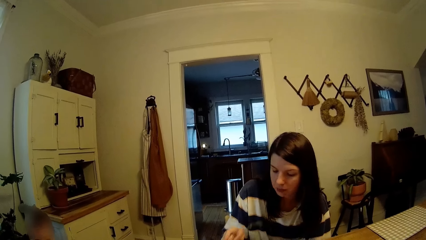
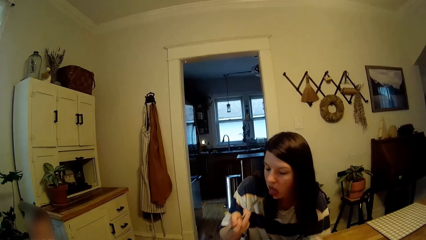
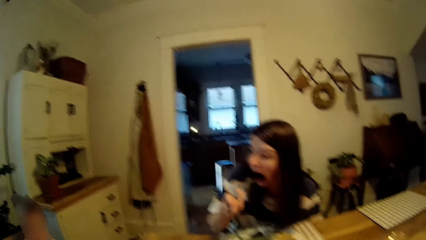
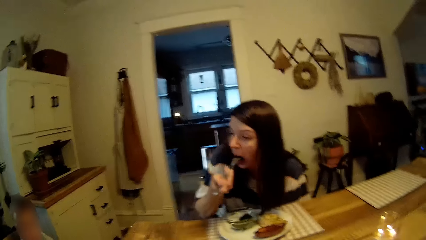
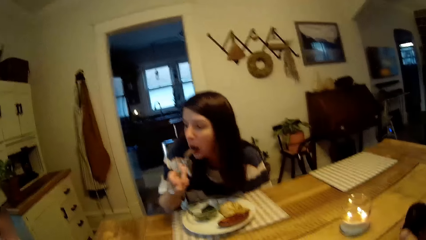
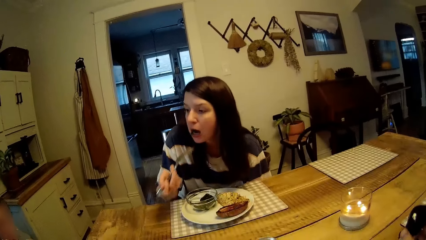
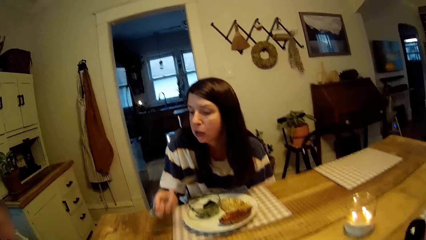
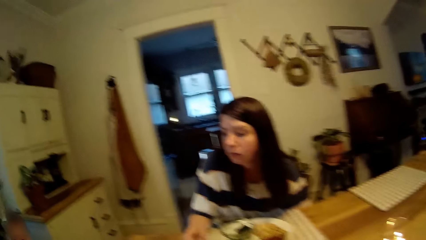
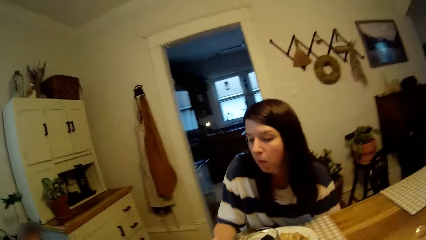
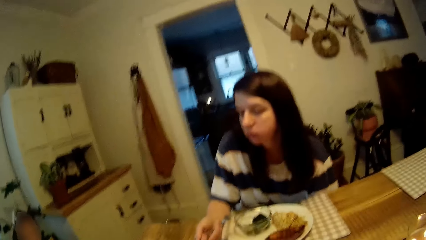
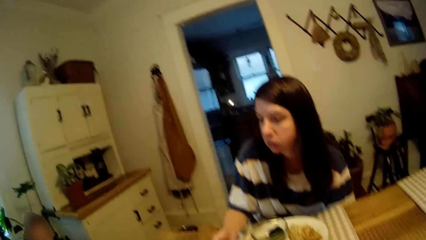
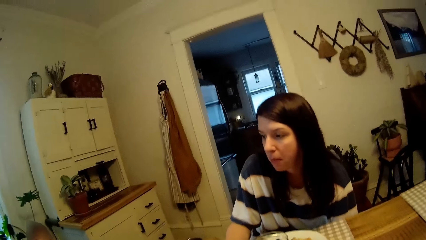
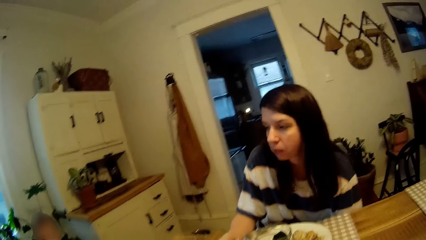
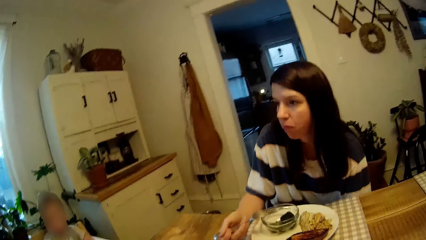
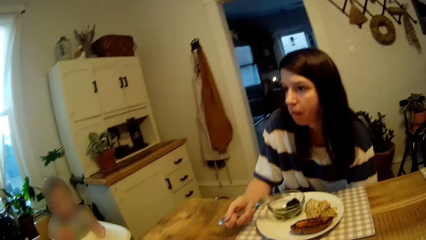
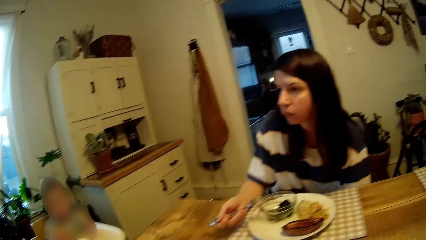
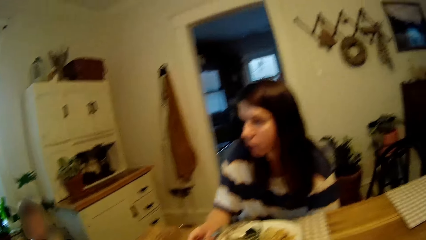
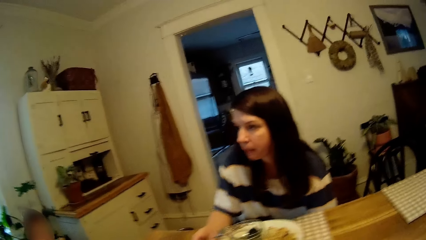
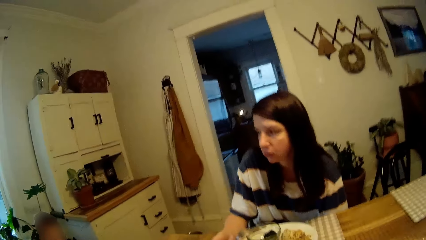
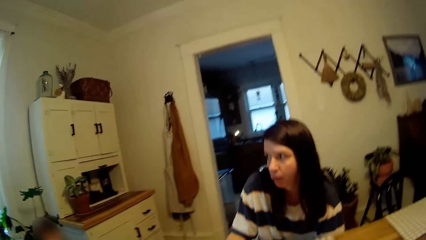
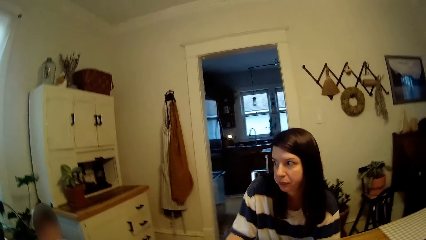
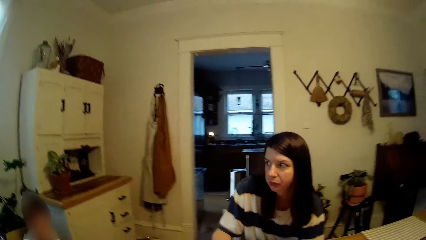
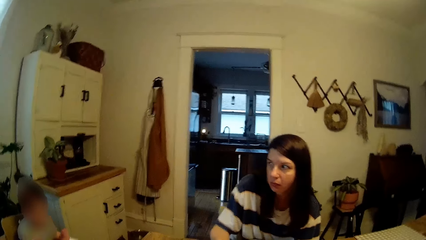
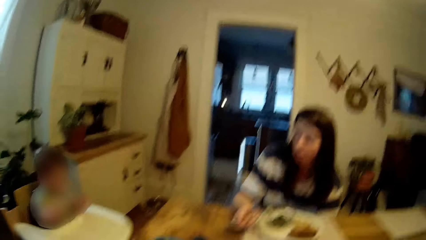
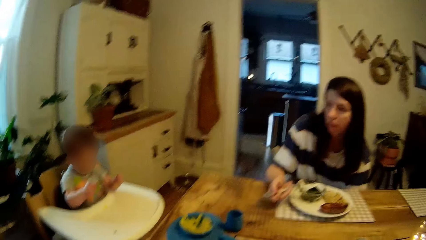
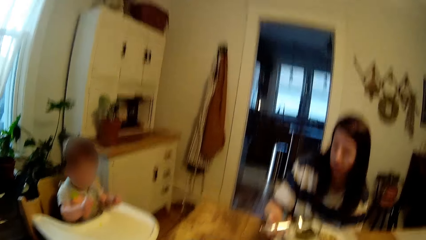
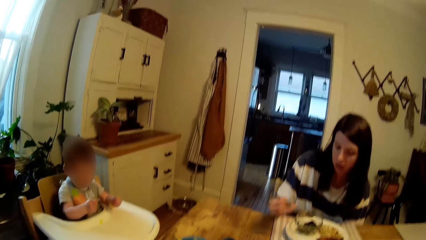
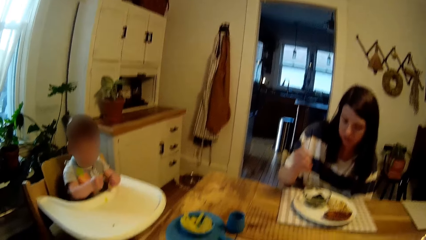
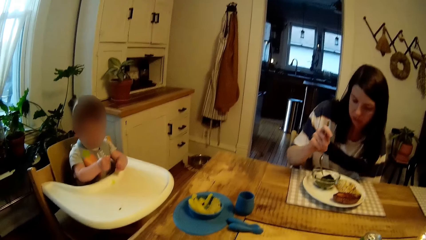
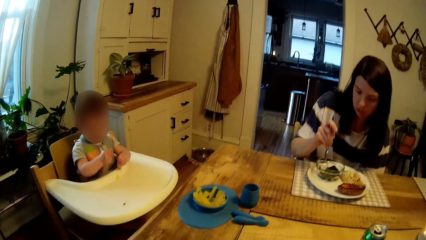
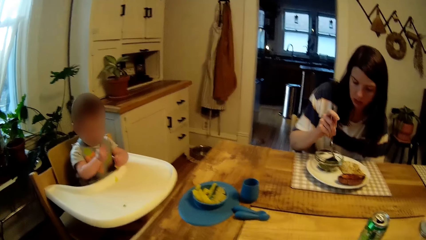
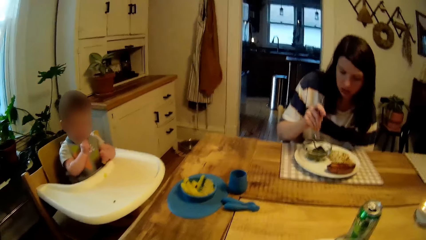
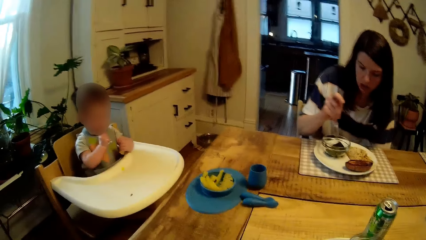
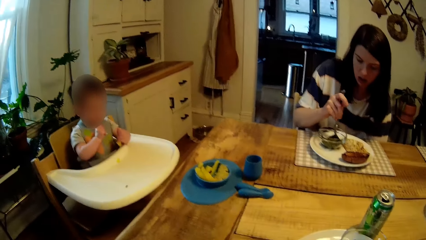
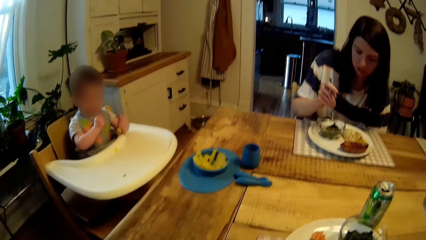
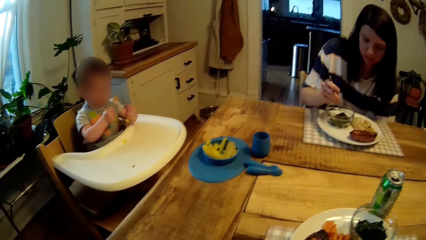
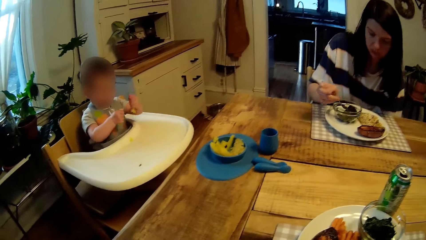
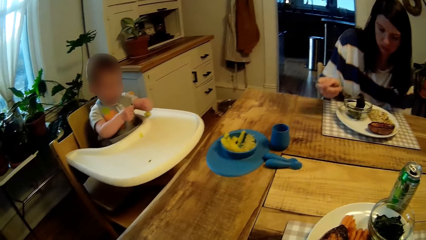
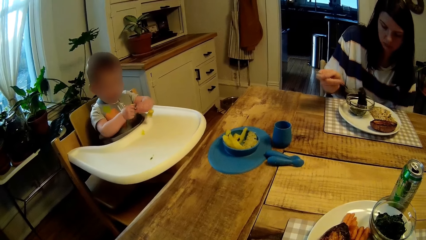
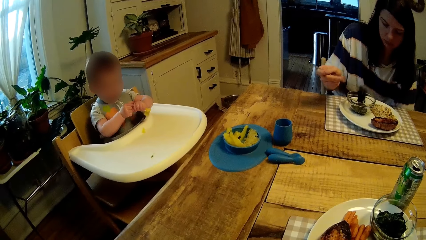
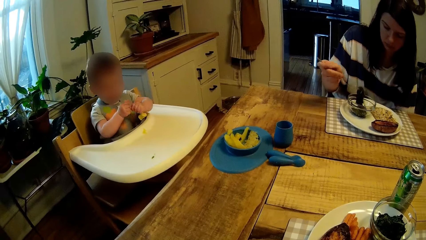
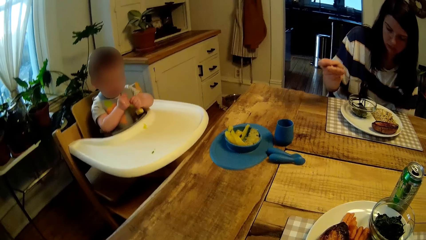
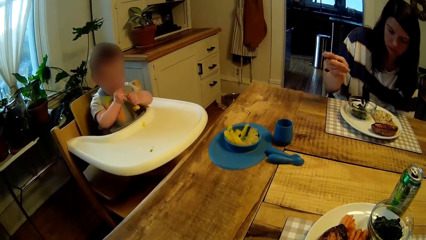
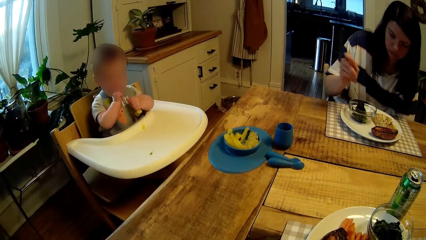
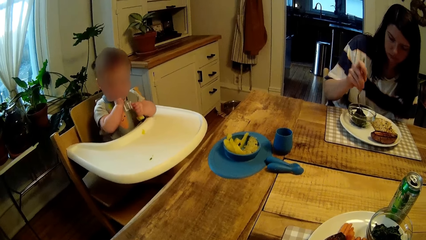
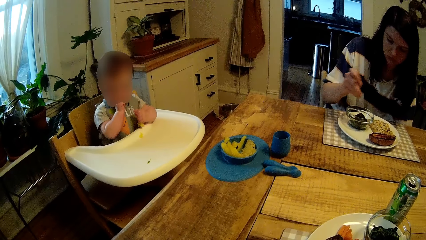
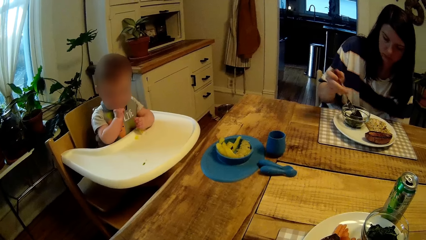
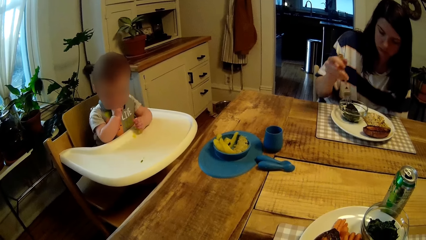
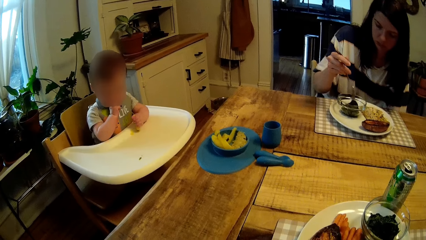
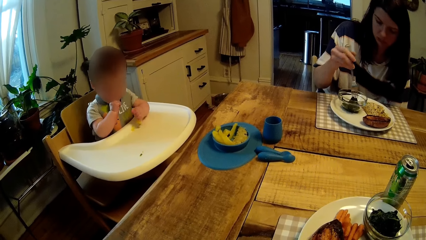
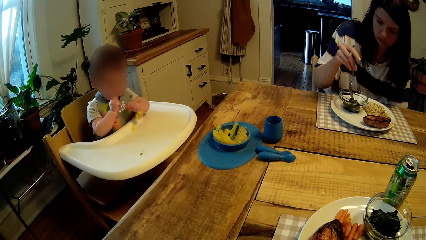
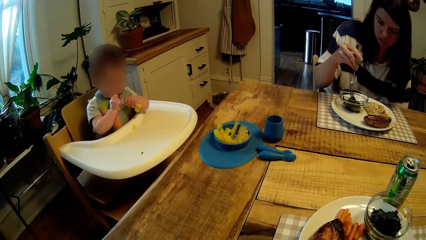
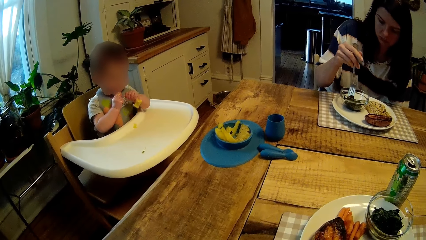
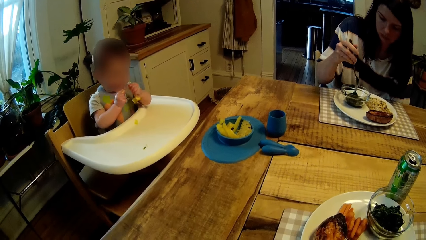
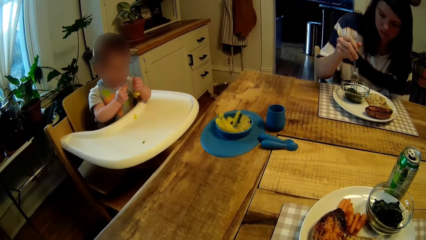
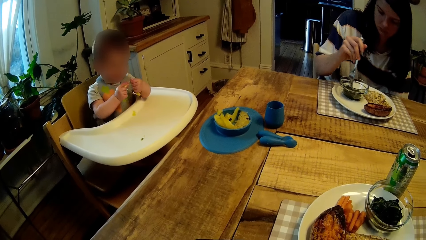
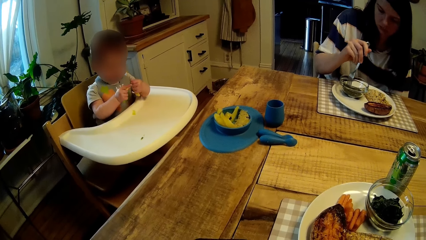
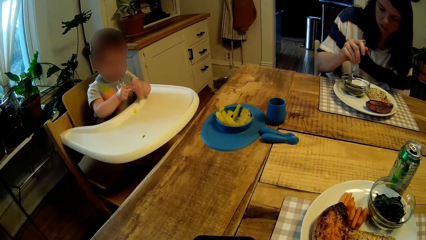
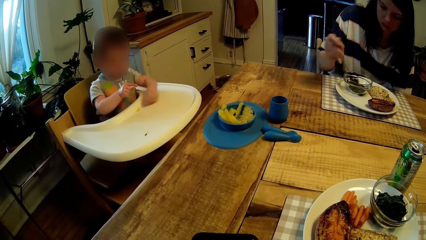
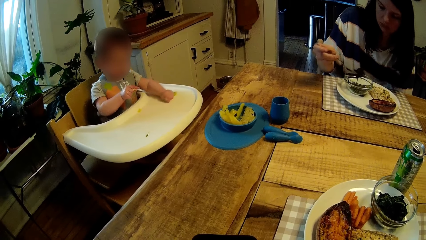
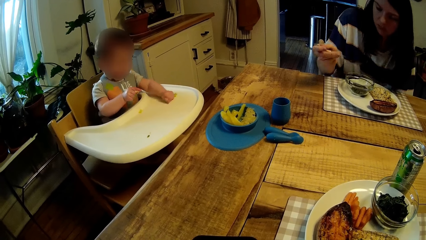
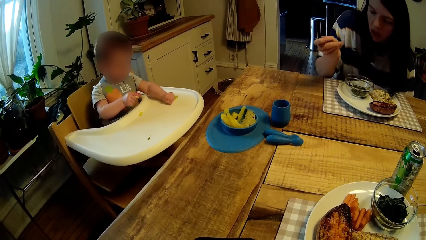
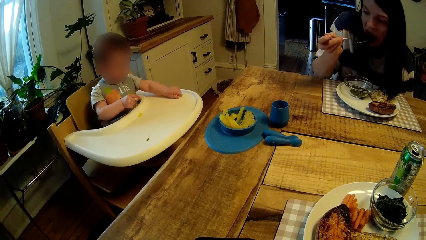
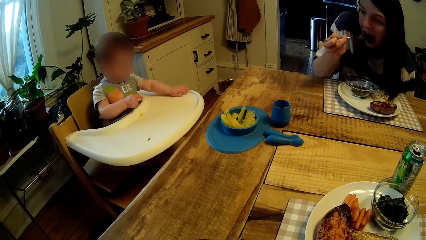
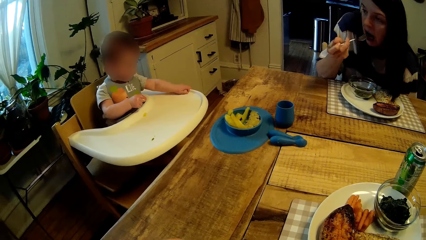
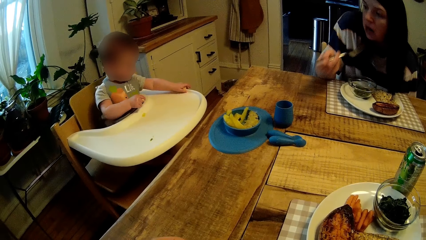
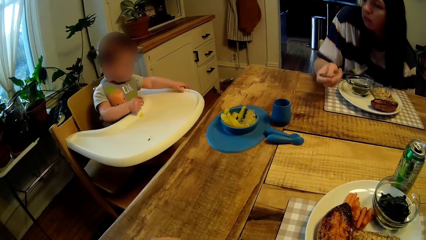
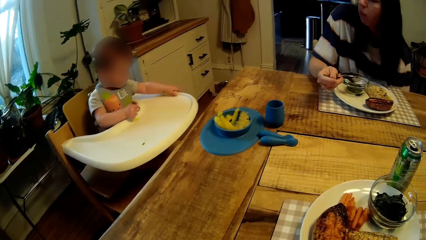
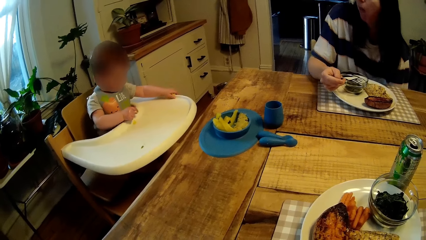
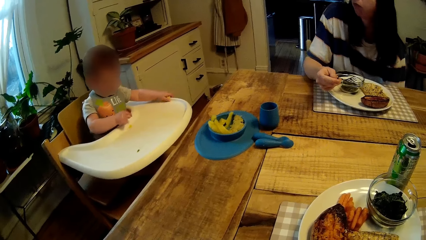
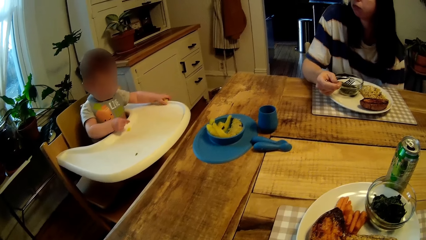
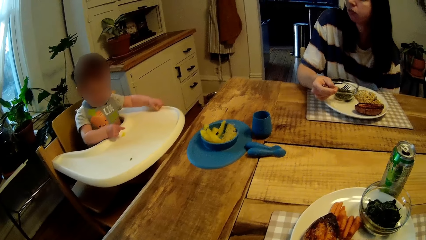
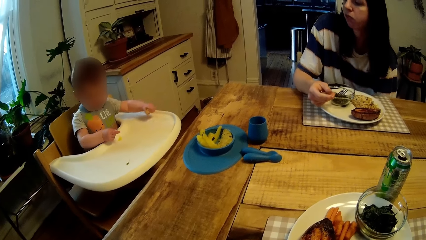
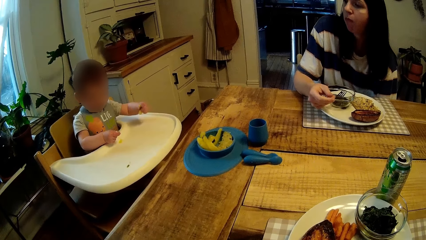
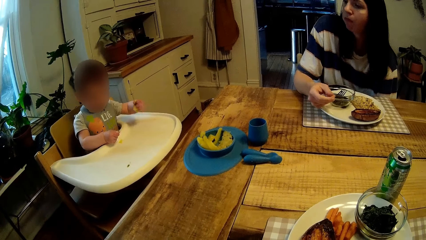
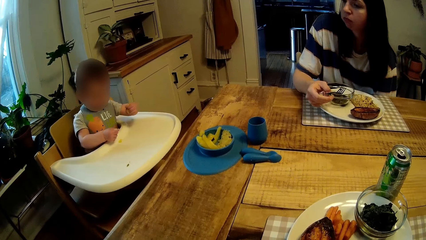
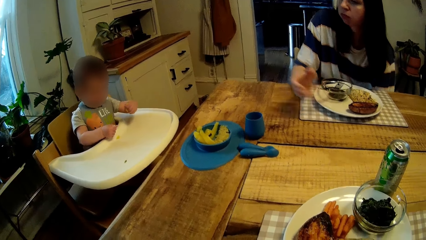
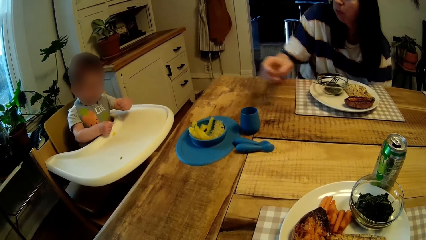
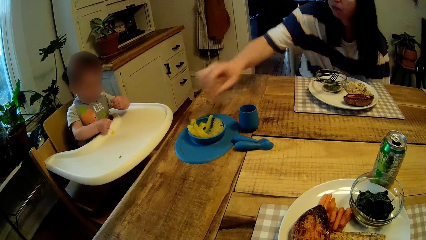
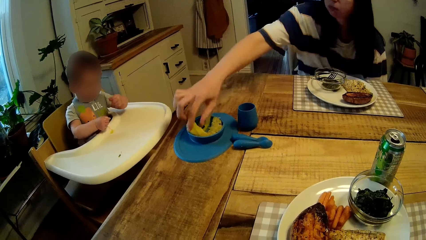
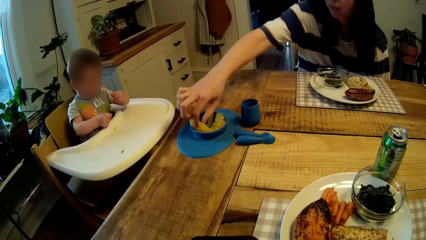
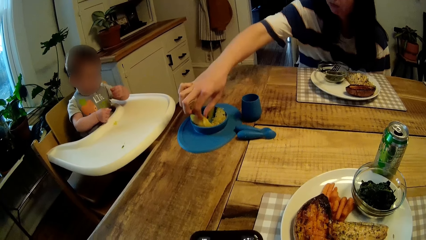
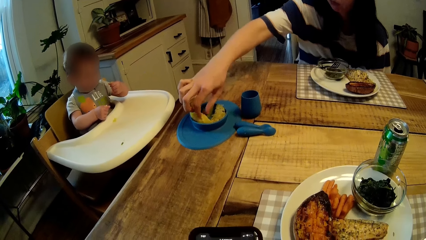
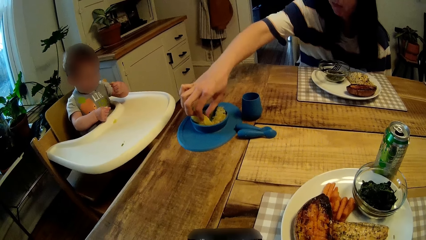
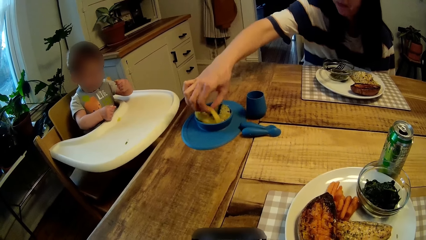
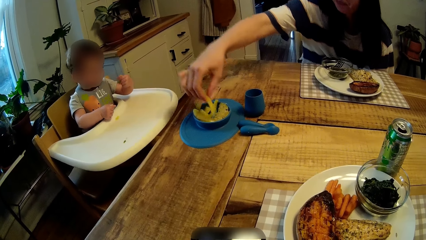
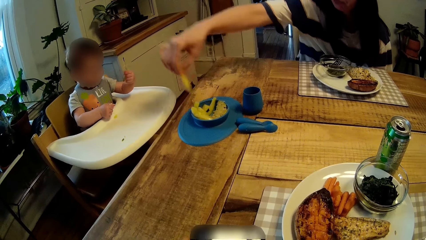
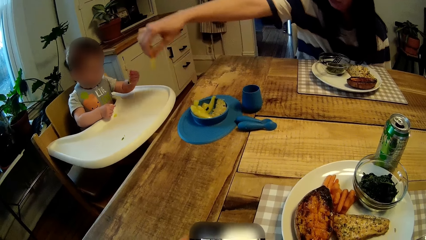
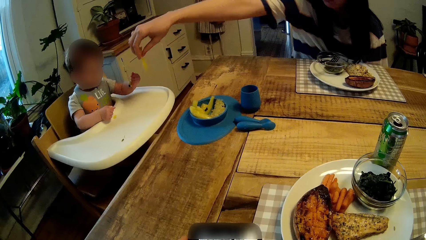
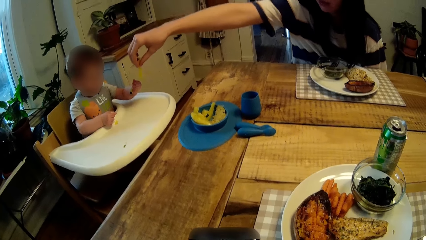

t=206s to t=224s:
The woman eats the vegetable from her plate of food with a fork in her right hand. The camera wearer stares at a baby. The woman picks up vegetable from her plate of food with the fork in her right hand. The woman swirls the vegetable with the fork in her right hand. The woman picks up vegetable from her plate of food with the fork in her right hand. The woman eats the vegetable from her plate of food with the fork in her right hand. The camera wearer scrolls the phone. The woman drops her fork on the plate with her right hand. The woman picks up a macaroni from the dining table with her right hand.
